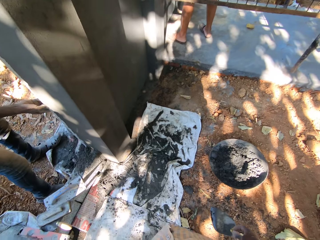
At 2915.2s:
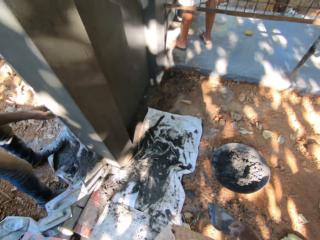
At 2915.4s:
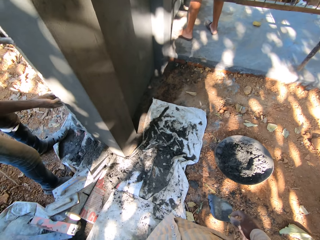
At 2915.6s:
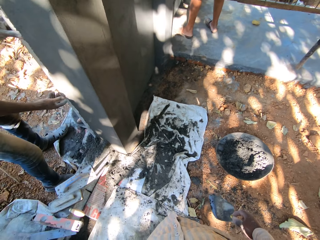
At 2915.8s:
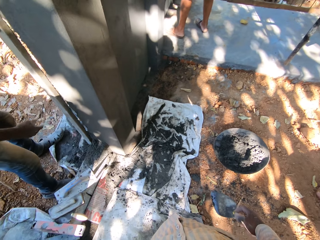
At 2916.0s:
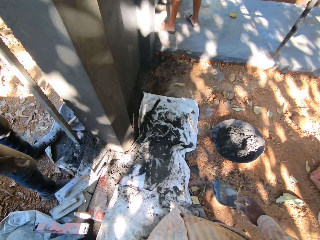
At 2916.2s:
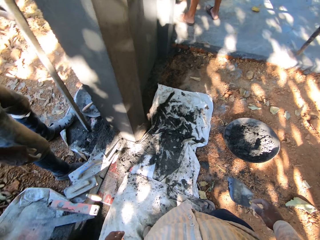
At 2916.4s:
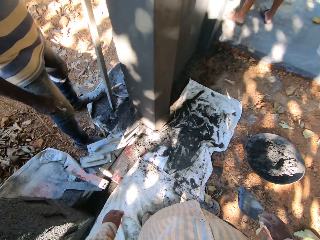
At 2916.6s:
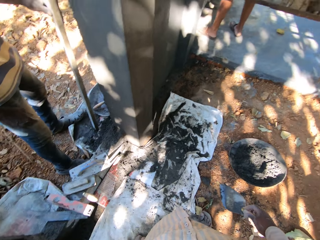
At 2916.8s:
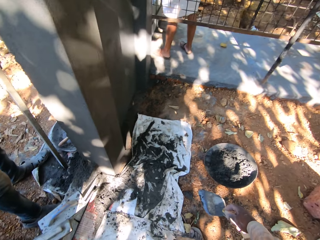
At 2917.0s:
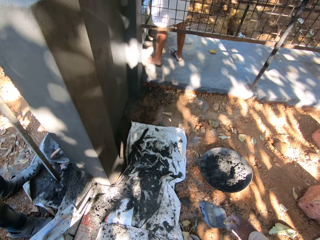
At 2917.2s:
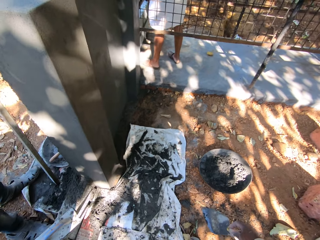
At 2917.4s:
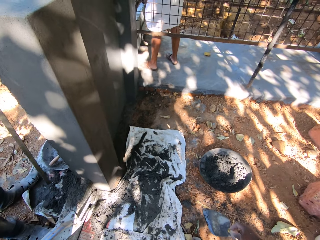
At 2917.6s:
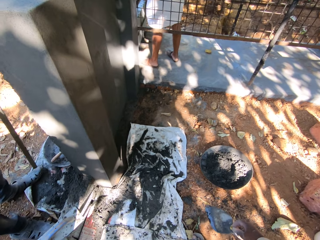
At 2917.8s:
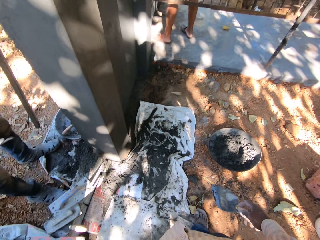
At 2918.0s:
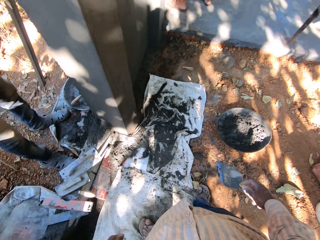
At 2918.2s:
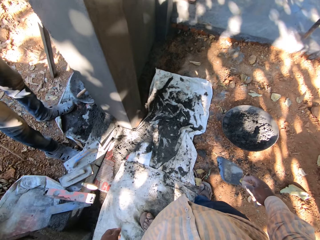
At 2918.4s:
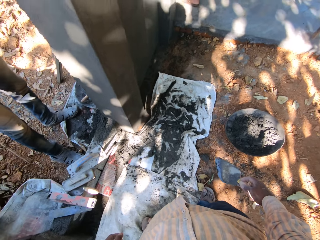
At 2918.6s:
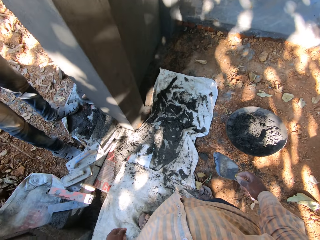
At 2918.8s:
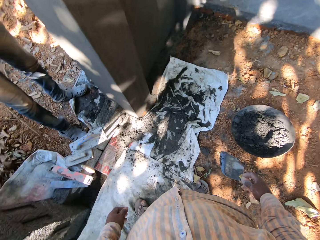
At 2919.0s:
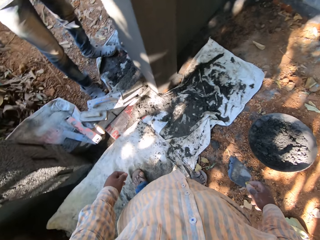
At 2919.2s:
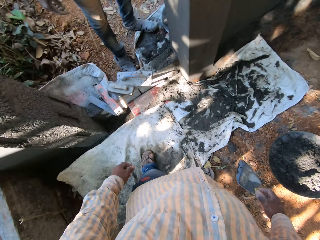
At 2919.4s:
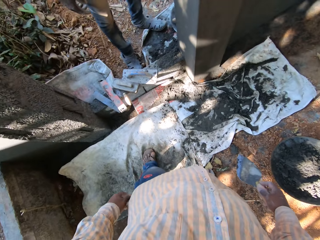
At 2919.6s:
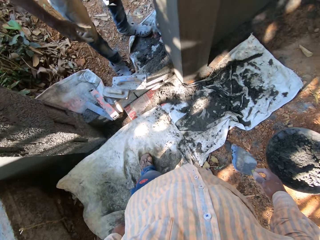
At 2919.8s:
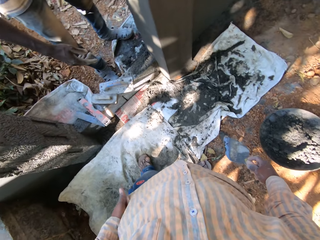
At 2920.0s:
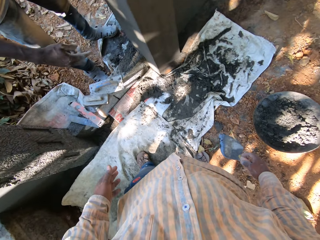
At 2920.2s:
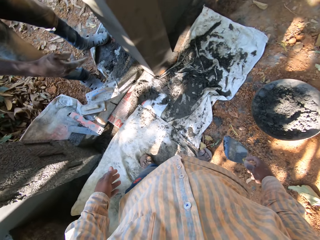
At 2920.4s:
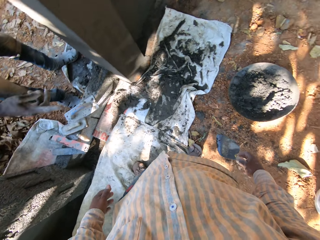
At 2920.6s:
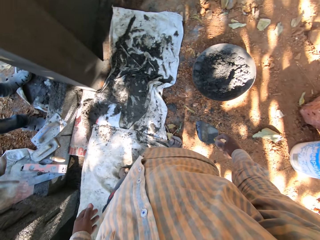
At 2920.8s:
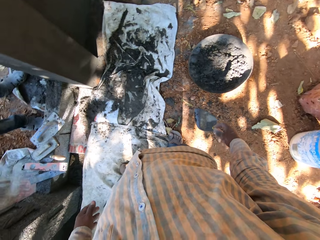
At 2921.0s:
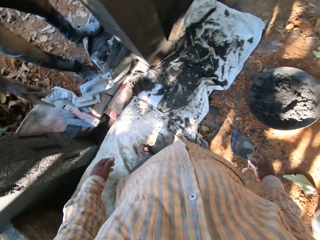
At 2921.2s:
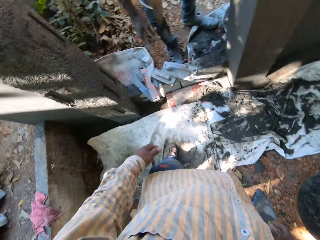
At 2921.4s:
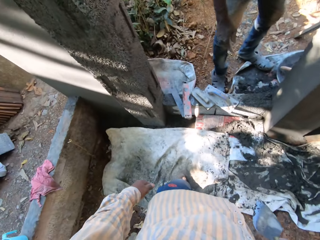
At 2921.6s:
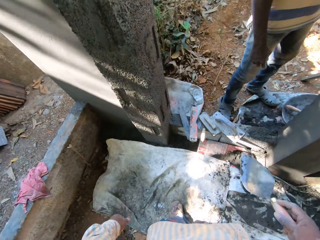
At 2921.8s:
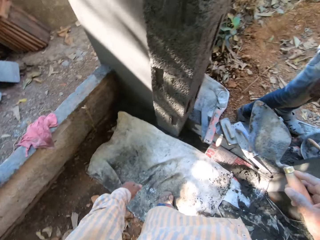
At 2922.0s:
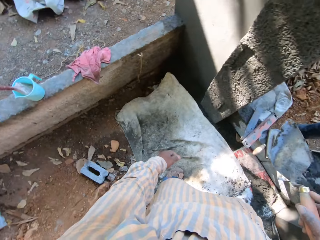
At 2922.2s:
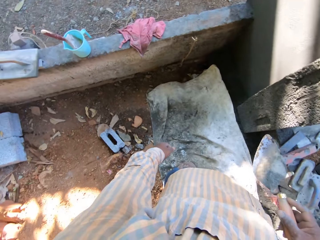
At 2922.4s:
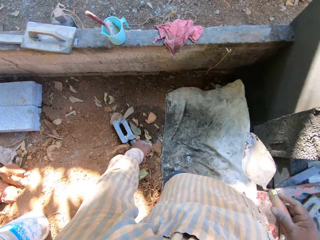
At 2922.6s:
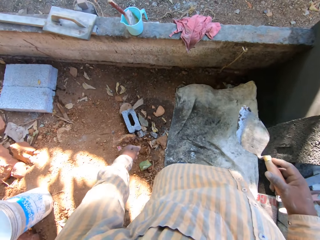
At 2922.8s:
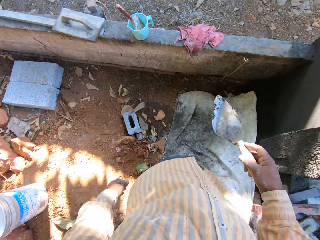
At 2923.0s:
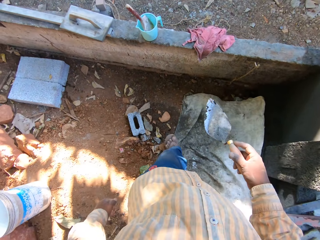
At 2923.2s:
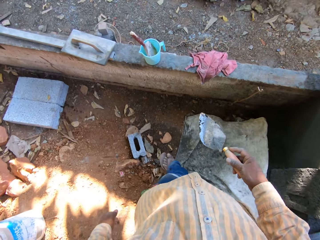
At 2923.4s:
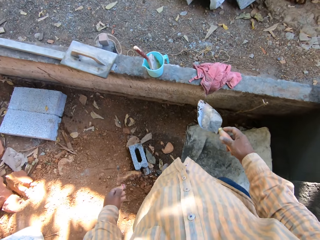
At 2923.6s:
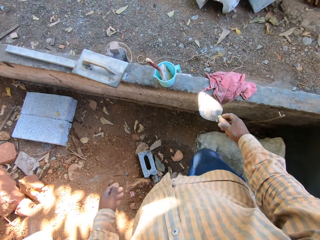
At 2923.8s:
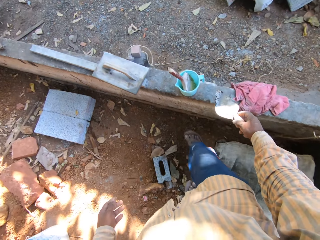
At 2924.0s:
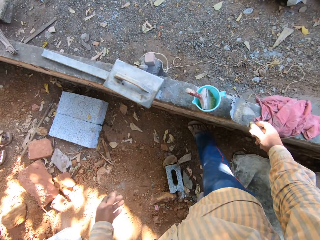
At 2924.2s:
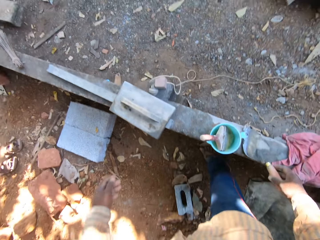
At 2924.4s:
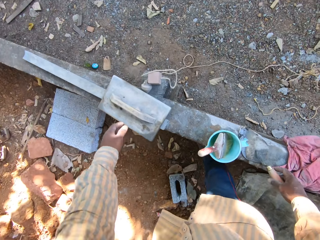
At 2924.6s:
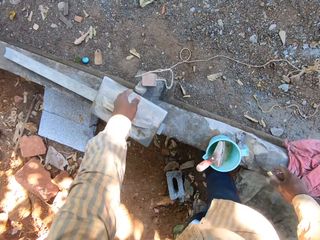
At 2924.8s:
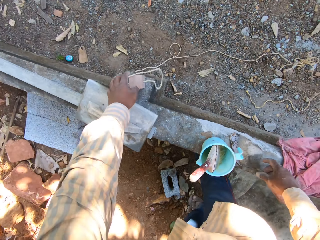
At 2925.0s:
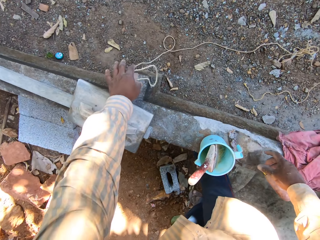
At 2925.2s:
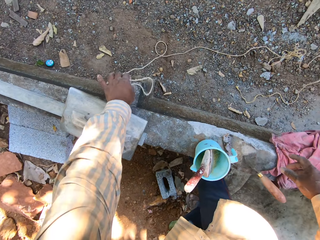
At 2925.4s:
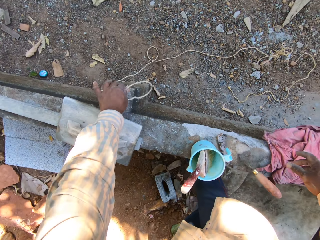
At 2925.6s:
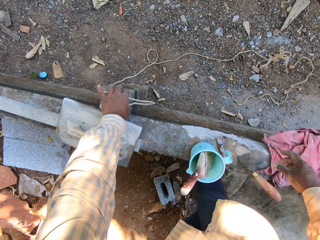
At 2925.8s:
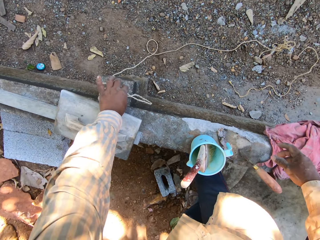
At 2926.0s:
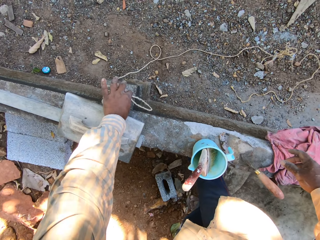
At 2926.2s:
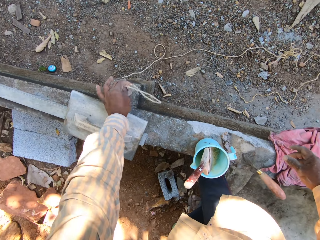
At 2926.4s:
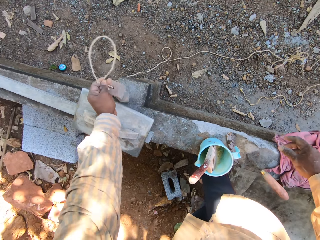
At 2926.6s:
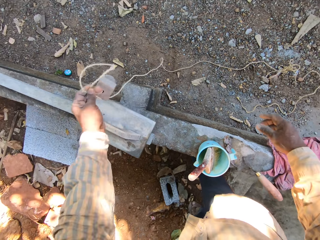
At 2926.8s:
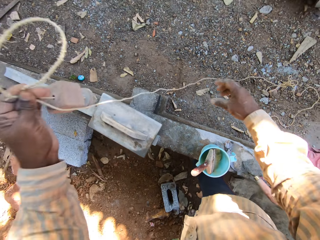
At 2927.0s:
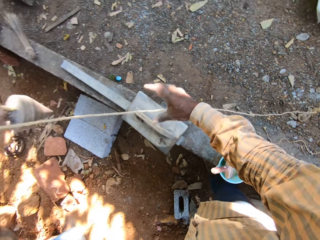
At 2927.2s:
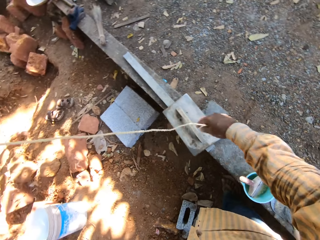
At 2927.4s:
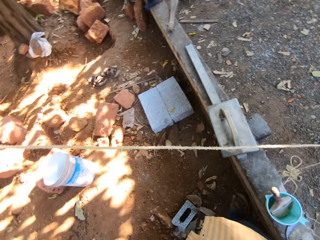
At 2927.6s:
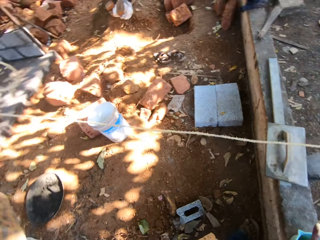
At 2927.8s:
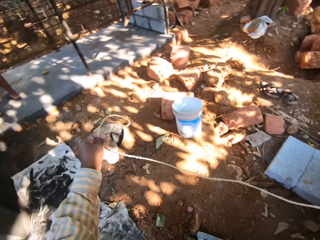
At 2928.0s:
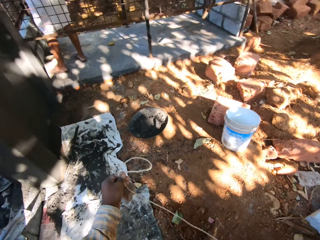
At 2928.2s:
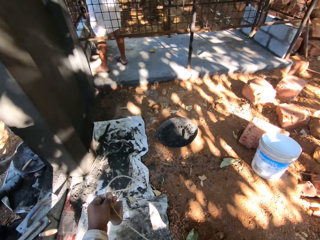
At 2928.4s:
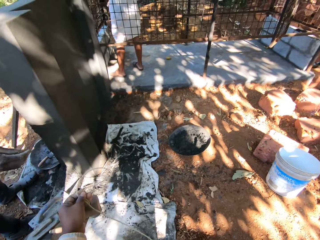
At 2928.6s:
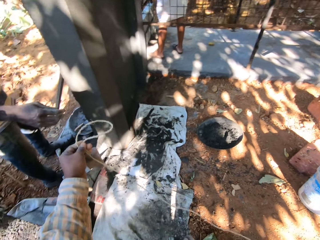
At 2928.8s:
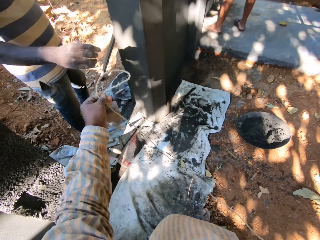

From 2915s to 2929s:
The man leans the piece of metal on the wall with his left hand. The camera wearer touches a spoon. He drops the trowel on the wall. He picks a rope from the wall with his left hand. He touches the rope. He holds the rope with both hands.

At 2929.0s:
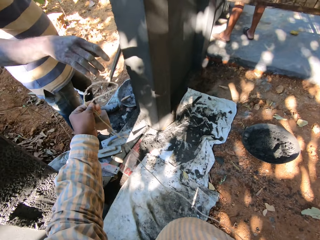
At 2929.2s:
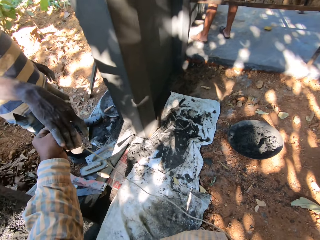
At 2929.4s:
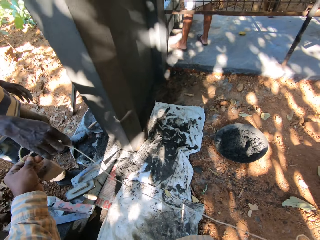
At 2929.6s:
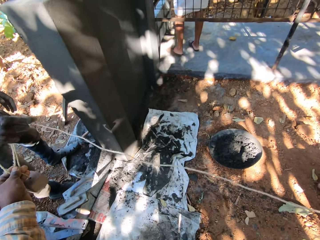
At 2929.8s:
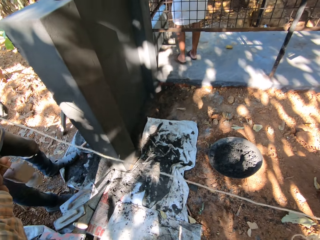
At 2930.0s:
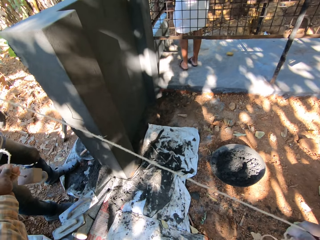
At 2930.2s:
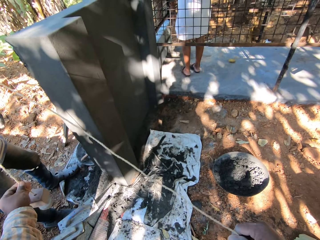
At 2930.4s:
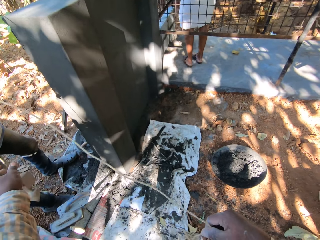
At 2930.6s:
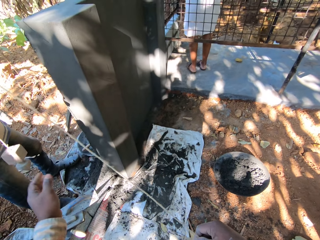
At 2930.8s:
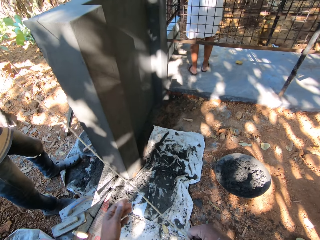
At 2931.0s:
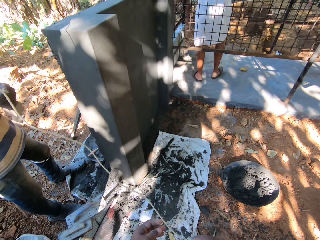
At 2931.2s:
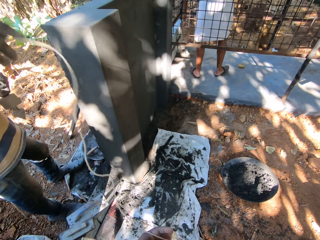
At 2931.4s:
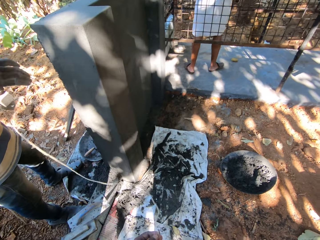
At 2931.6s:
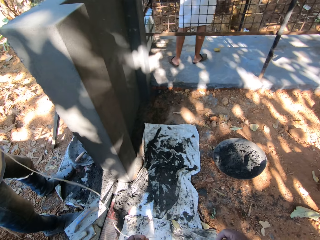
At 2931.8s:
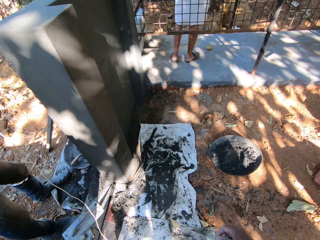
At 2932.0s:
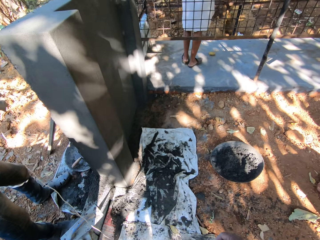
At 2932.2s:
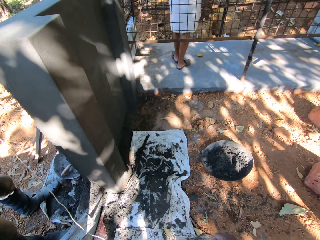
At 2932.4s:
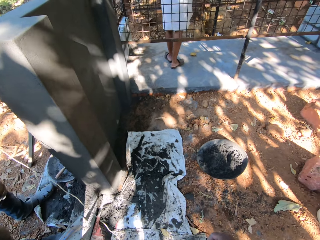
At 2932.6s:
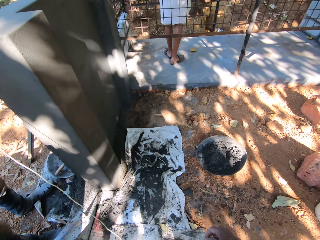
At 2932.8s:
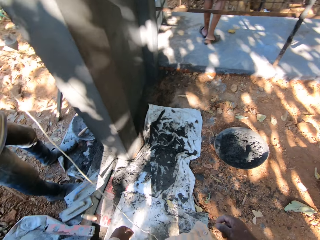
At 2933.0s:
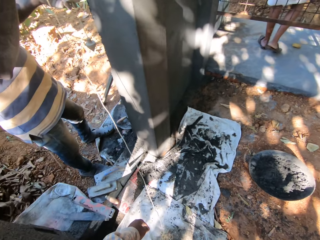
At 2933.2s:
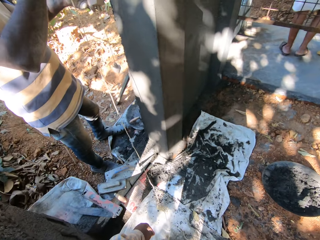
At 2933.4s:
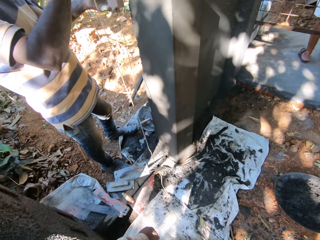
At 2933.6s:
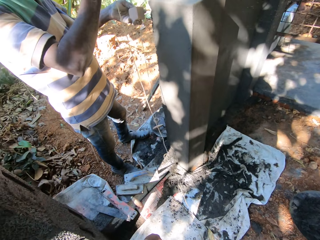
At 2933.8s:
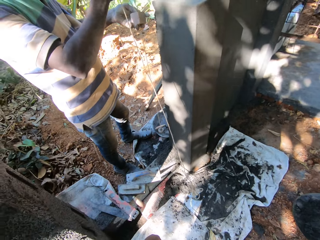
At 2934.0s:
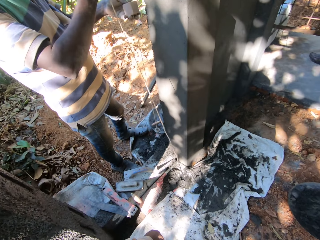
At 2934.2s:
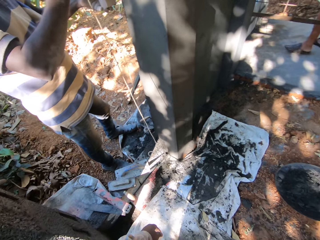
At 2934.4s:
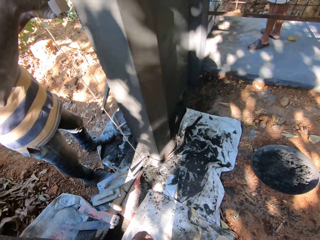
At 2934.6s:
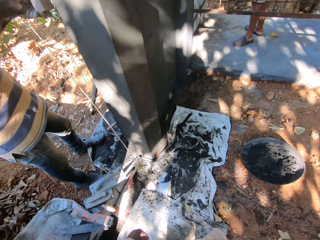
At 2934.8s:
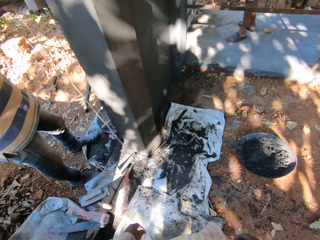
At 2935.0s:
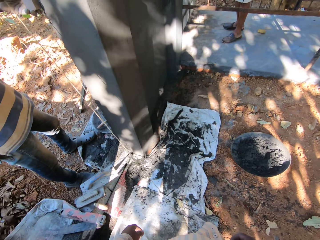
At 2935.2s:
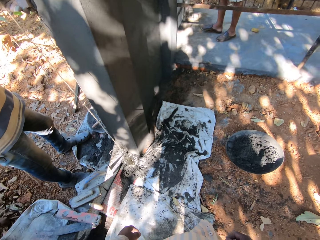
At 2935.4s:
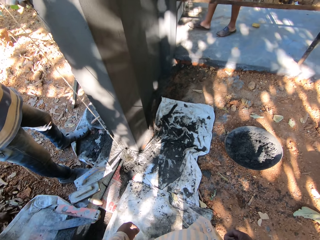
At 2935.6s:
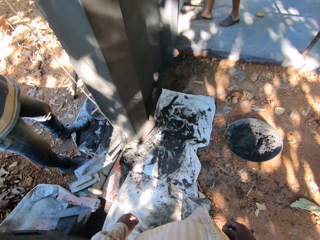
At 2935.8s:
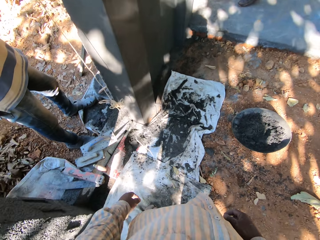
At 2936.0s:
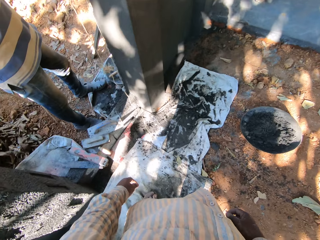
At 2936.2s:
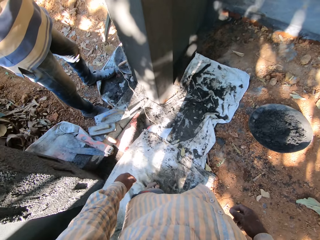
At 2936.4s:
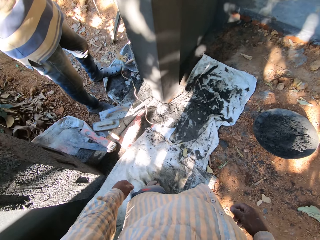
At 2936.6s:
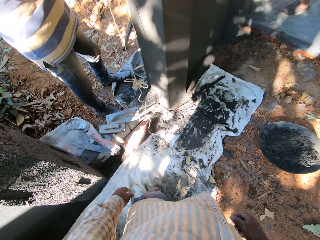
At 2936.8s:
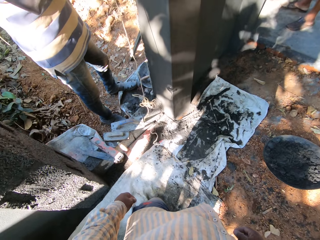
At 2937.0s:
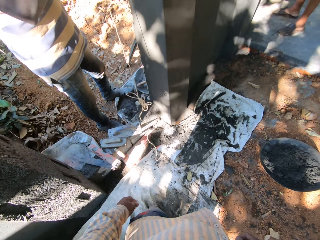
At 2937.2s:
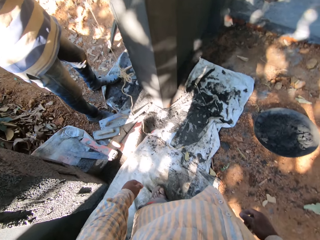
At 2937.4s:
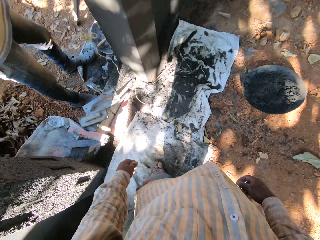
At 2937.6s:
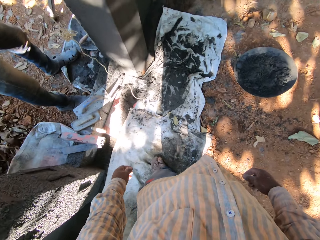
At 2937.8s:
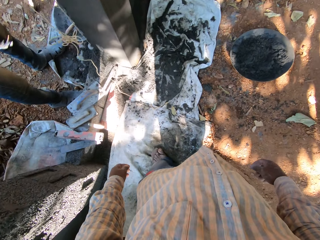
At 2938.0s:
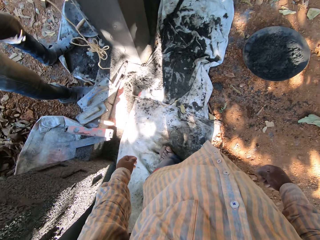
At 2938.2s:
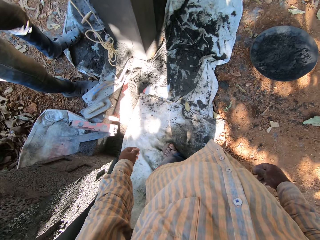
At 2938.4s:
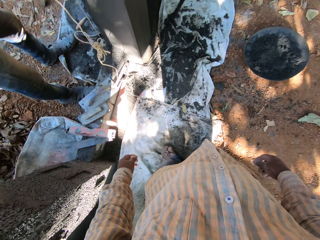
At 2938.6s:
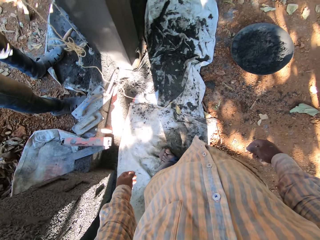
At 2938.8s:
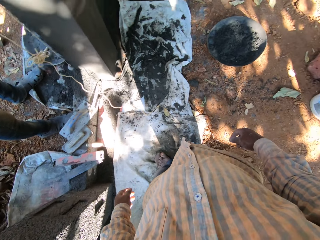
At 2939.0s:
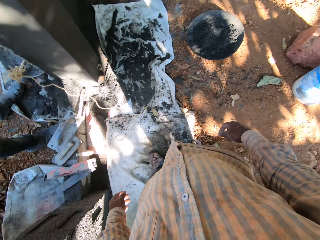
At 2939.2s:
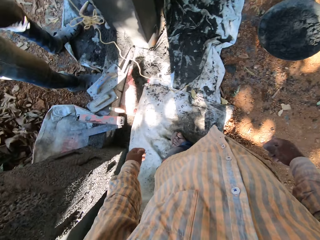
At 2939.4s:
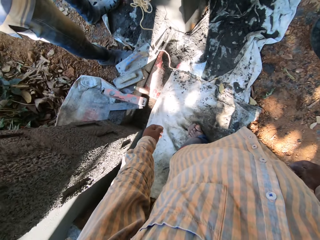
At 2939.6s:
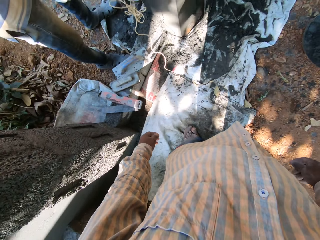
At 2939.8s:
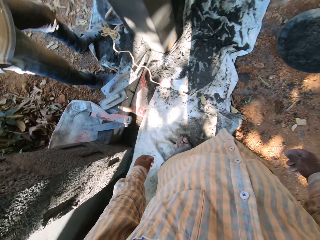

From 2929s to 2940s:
The camera wearer looks around. They pass the rope to the man. The man holds the rope with both hands.
